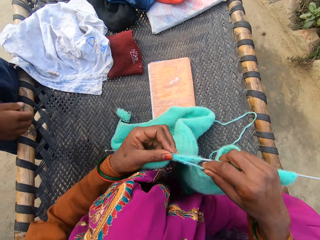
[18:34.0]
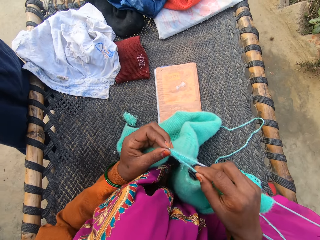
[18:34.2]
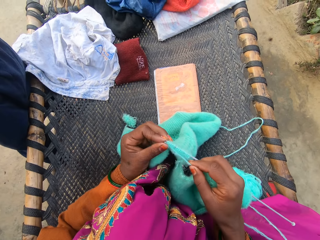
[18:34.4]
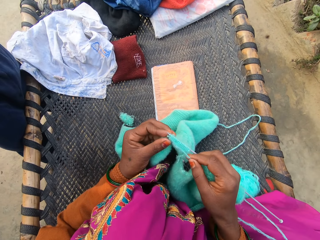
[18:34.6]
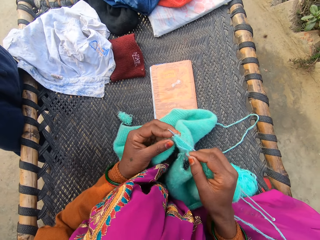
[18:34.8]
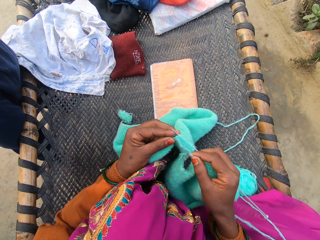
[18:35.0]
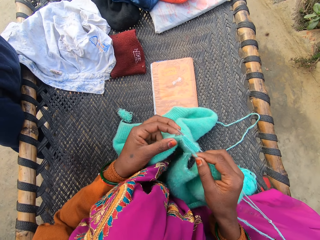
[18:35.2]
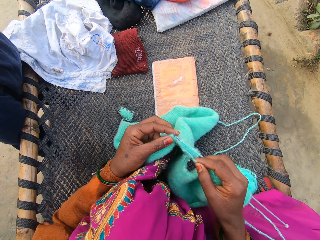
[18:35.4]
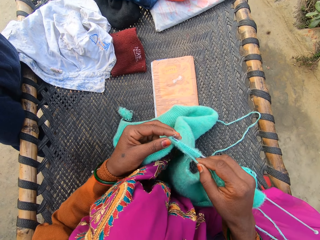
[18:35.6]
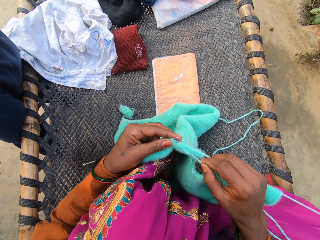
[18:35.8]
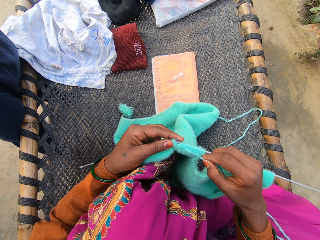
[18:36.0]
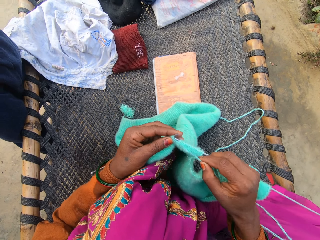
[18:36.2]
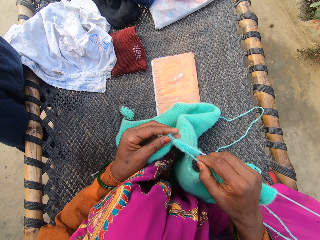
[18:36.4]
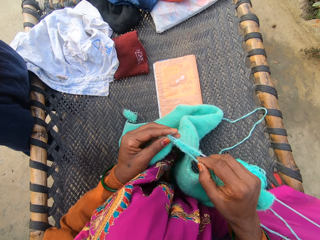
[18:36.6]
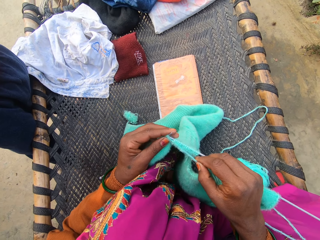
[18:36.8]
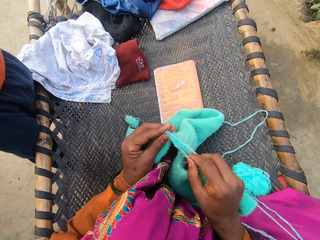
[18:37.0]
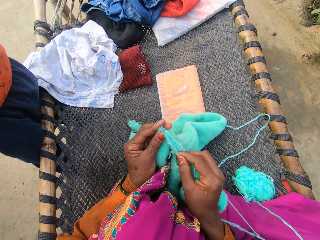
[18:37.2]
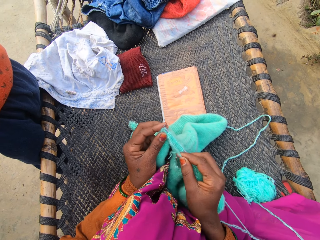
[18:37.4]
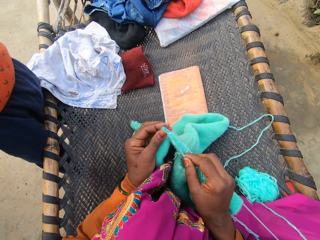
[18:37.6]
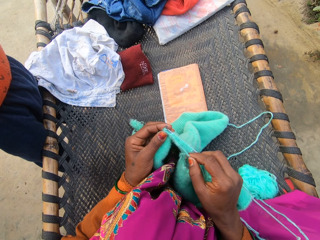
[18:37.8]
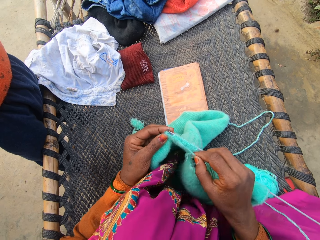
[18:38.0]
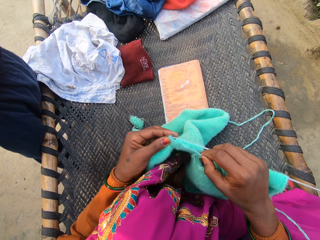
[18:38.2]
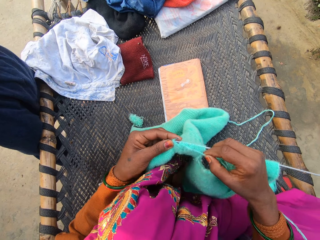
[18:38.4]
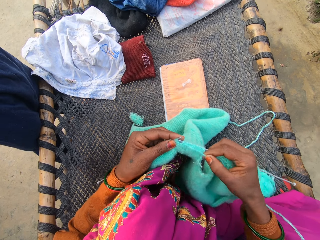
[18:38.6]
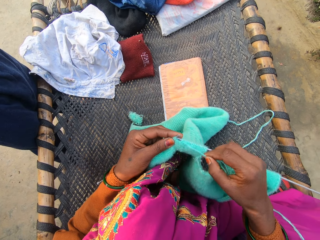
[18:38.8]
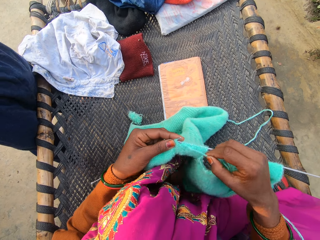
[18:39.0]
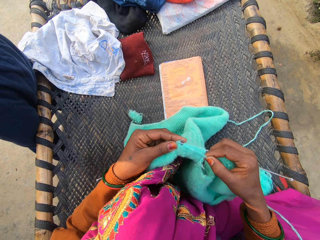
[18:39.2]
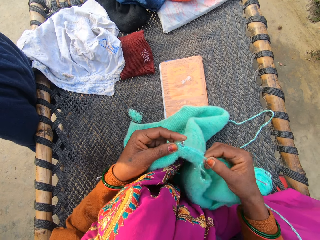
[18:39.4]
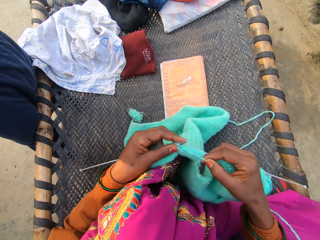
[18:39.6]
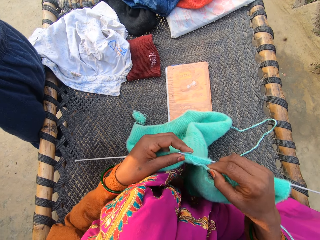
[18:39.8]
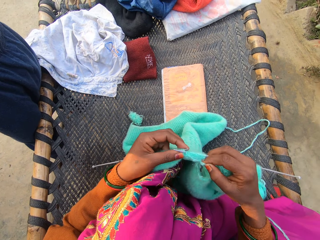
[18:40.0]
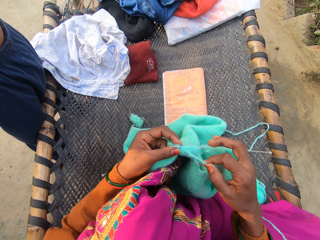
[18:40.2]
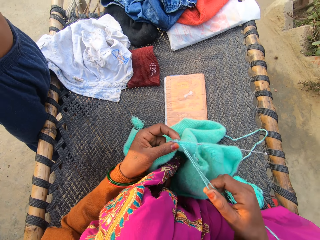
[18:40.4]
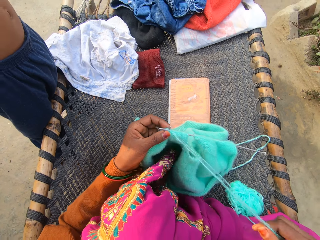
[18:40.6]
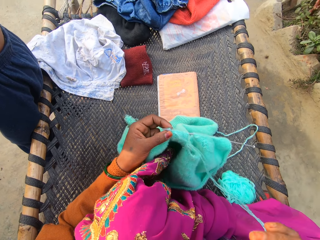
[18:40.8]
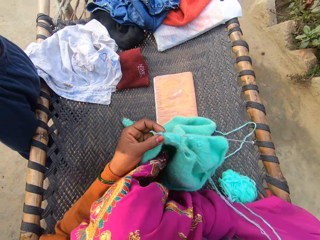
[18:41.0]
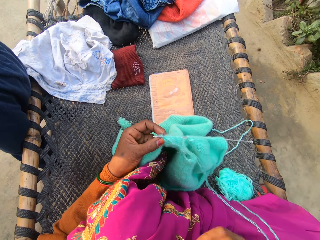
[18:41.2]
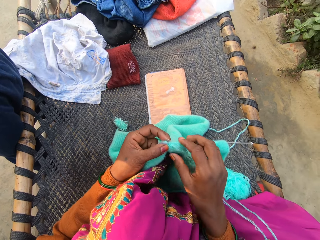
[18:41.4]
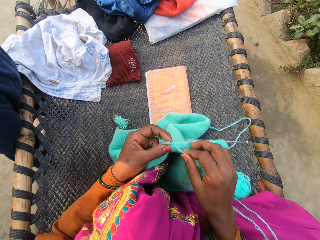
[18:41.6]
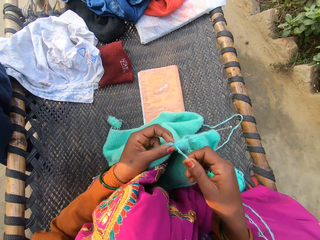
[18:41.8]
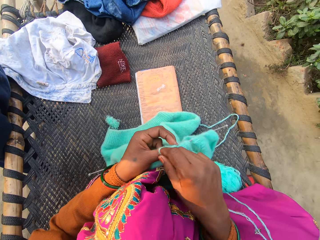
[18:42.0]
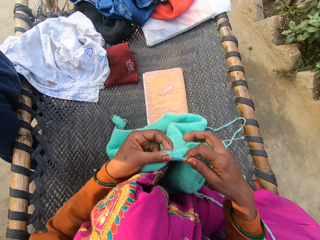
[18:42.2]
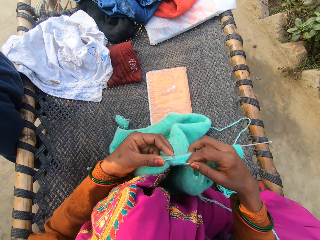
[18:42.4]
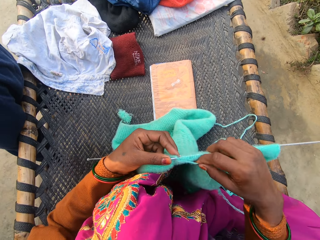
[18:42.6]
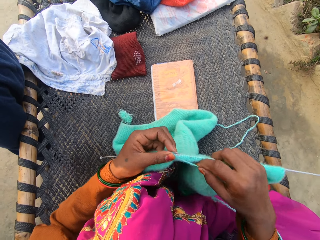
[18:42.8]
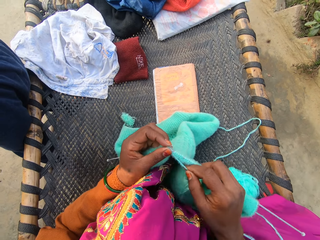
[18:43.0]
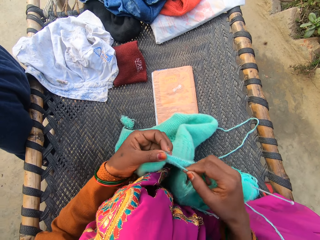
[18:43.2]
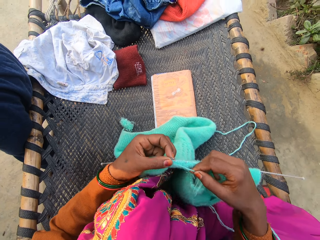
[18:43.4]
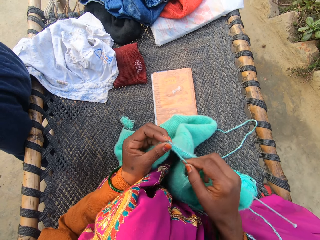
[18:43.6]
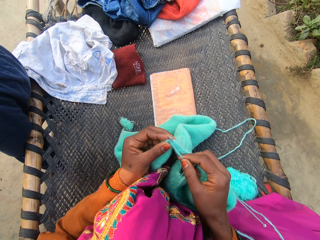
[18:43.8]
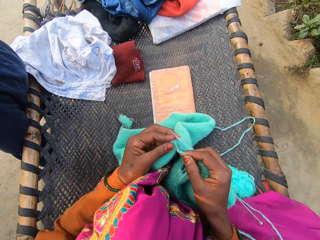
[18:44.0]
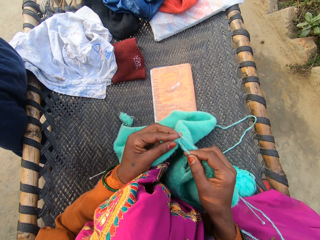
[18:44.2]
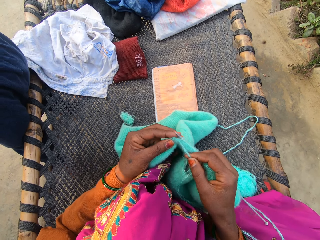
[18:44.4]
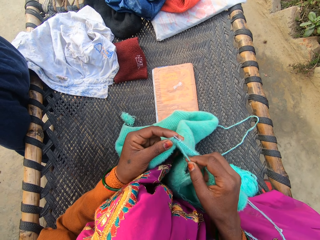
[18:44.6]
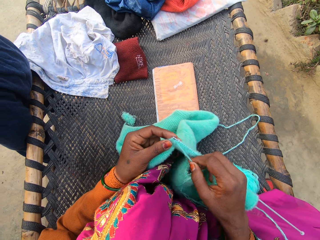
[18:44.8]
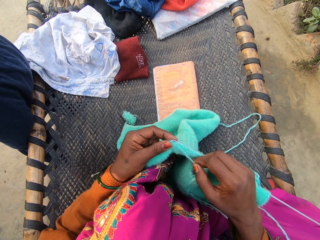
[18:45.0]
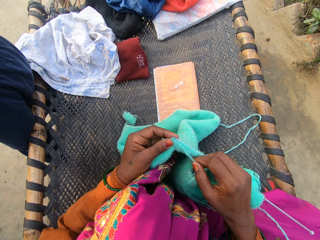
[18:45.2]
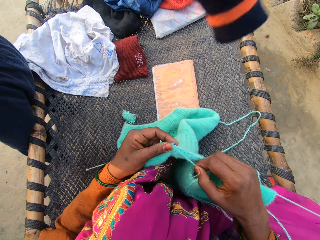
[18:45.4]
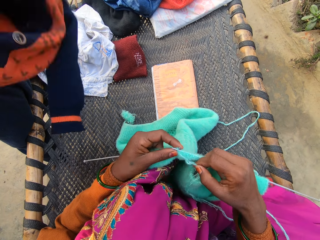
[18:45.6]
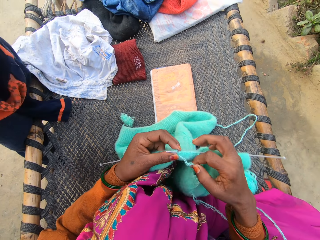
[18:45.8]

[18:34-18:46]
A man moves his hand. The camera wearer moves her hand. She pulls the thread of the yarn with her right hand on the rattan mat. She knits the yarn with knitting needles in both of her hands on the rattan mat. She folds the thread.

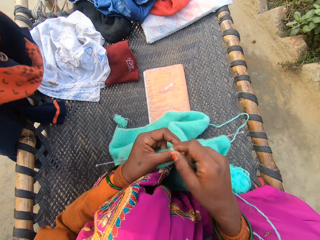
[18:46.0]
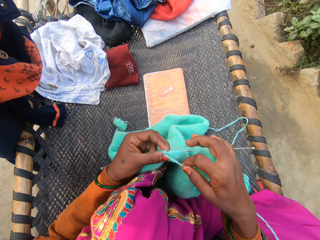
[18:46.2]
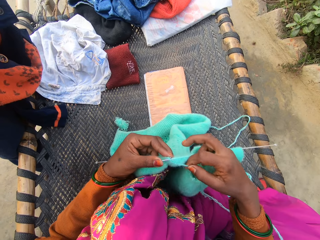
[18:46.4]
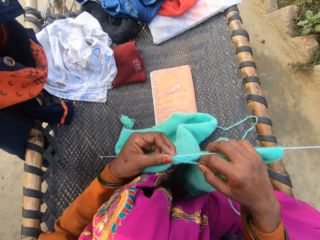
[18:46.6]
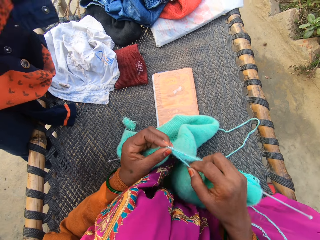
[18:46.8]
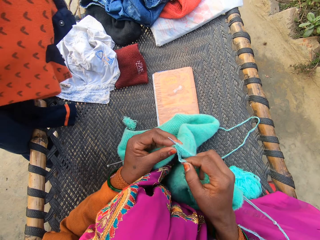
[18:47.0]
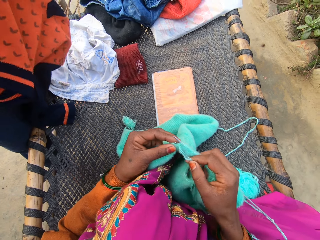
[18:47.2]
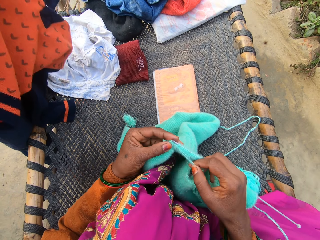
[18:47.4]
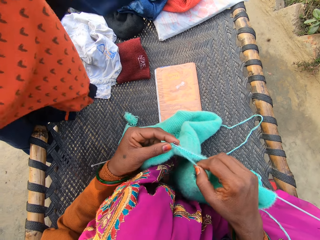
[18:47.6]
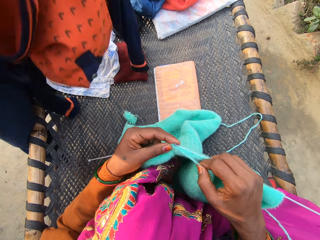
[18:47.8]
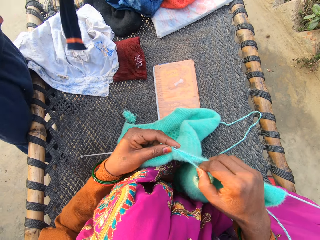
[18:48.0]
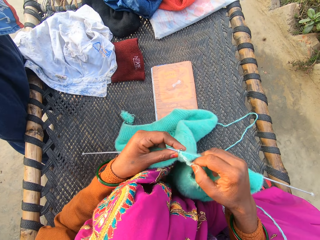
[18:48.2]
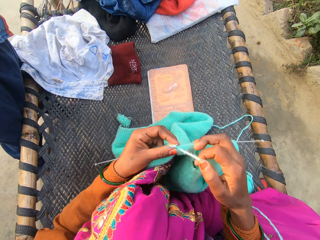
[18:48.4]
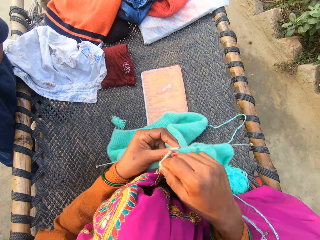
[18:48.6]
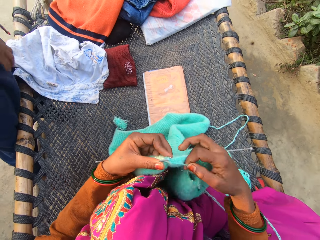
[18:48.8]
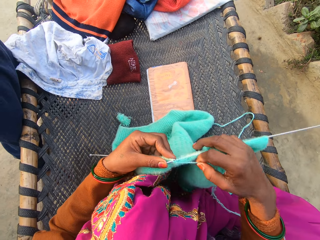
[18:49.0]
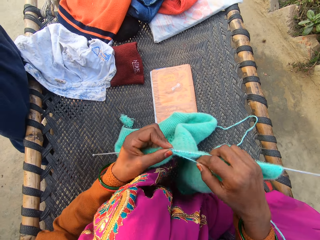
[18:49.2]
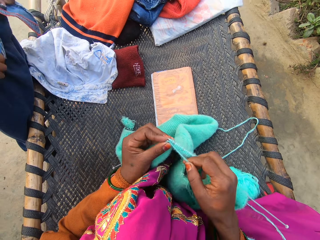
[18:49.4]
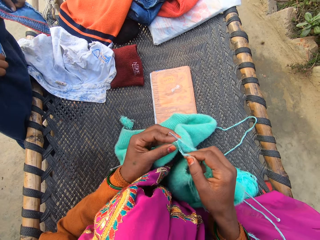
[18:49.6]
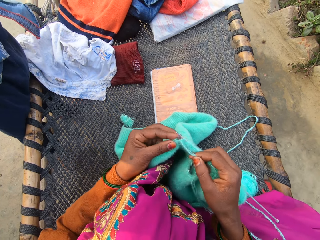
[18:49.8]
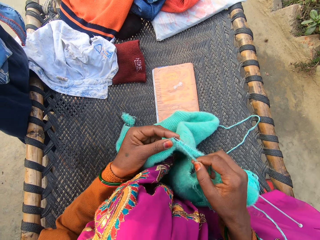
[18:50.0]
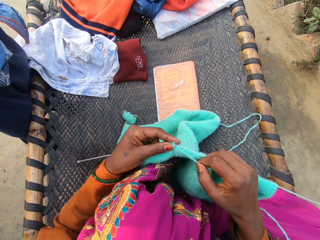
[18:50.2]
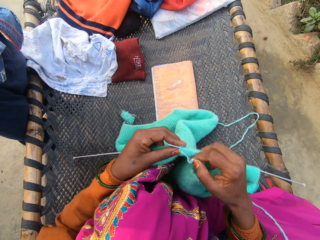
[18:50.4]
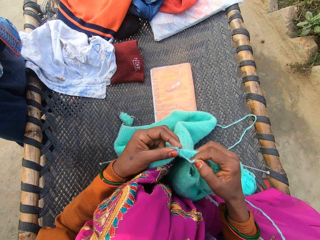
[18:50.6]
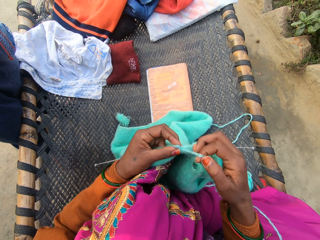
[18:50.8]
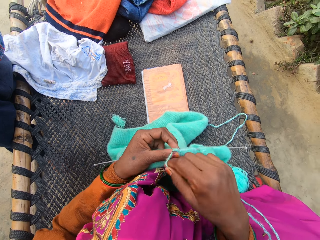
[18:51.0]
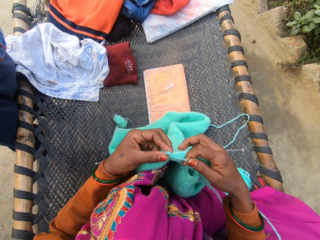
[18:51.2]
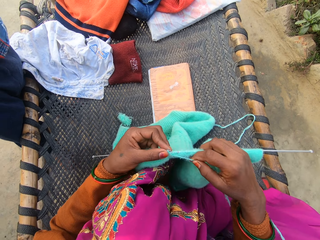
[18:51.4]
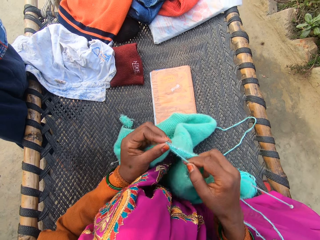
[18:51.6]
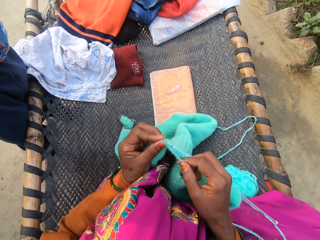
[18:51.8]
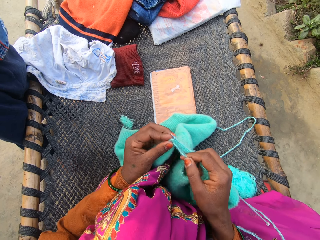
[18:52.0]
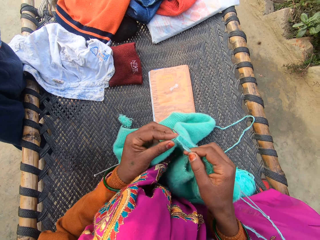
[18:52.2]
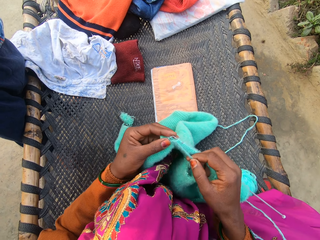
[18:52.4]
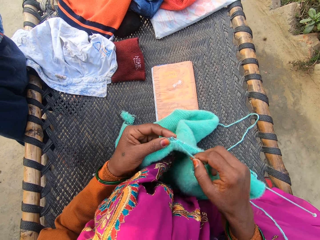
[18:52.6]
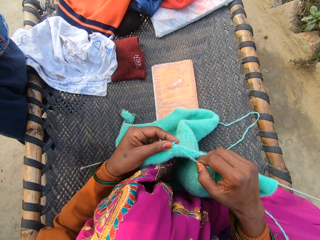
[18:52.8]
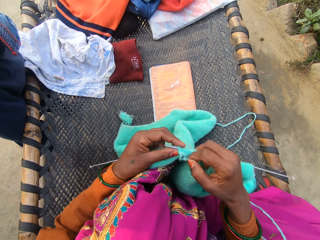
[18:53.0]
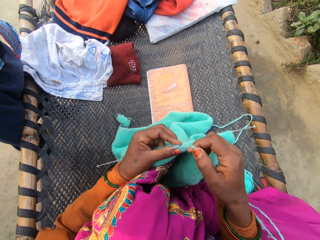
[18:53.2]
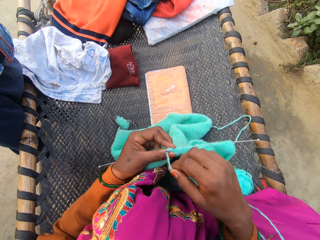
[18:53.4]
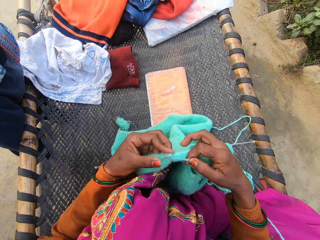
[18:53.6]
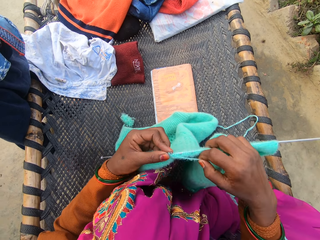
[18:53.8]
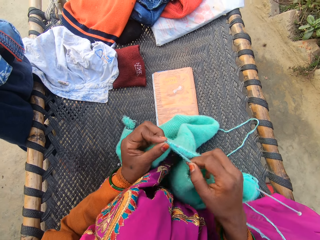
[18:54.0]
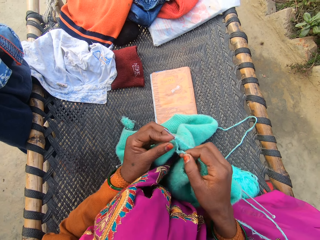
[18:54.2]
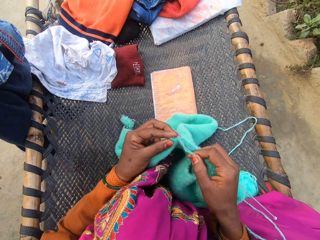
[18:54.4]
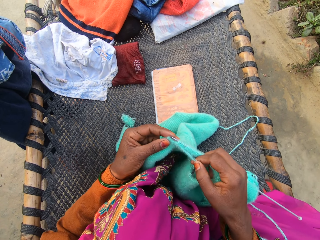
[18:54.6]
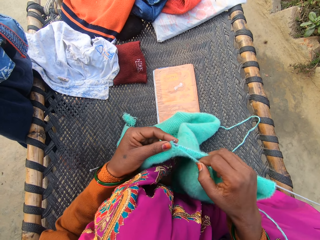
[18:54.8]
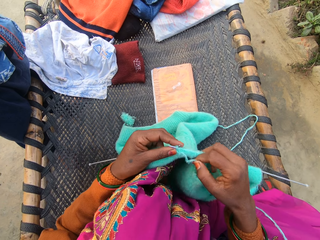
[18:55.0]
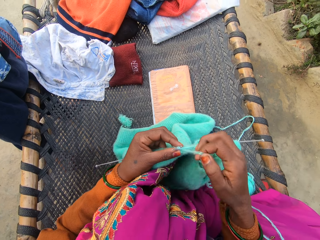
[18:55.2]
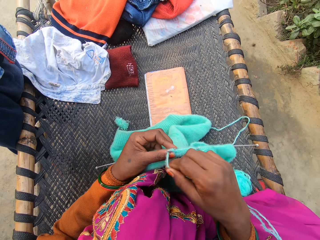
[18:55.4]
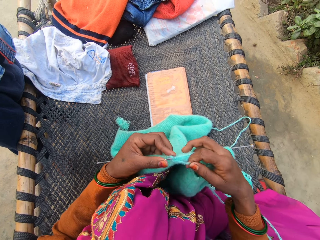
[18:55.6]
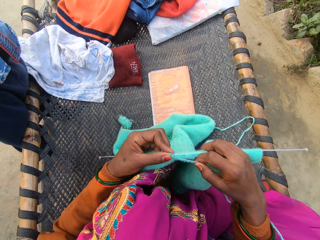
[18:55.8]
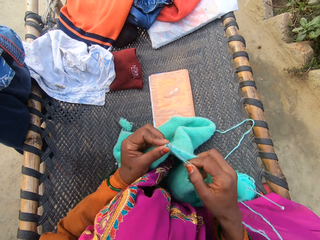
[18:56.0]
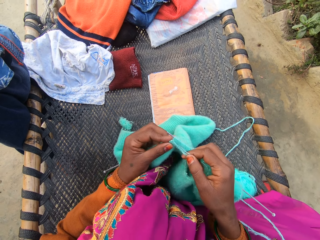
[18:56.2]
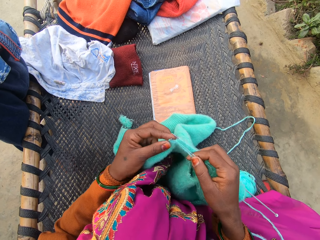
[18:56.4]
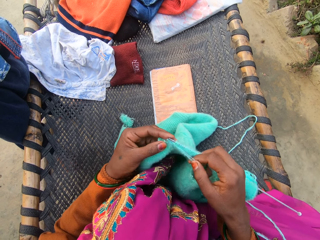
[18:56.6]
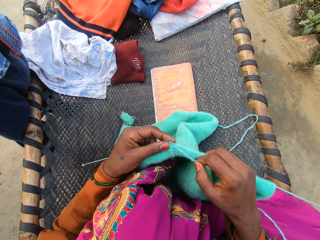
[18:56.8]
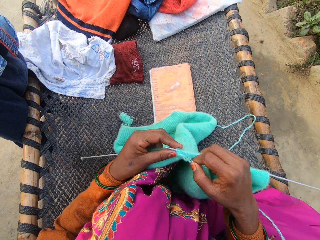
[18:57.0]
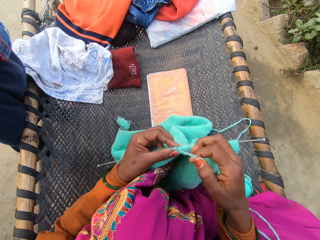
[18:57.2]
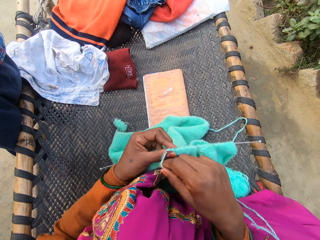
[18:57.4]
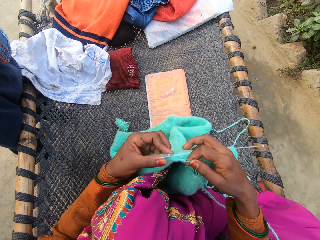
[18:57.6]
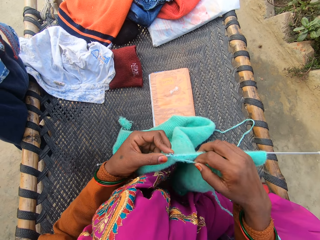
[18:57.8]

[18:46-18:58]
The man takes off a sweater with both of his hands. The man holds the sweater. The man tosses the sweater on the rattan mat with his right hand. The man adjusts a shirt on his body with both of his hands. The camera wearer moves the thread. The man holds the cloth. The camera wearer weaves the fabric. They move the thread.
